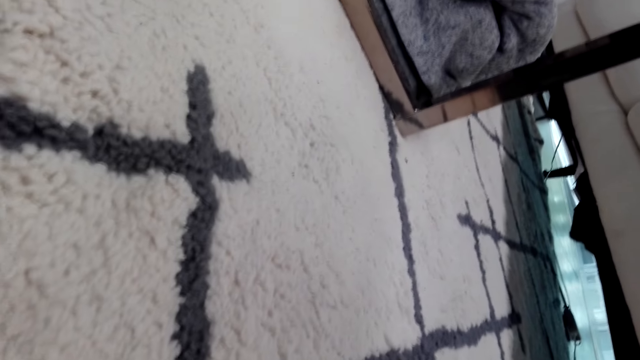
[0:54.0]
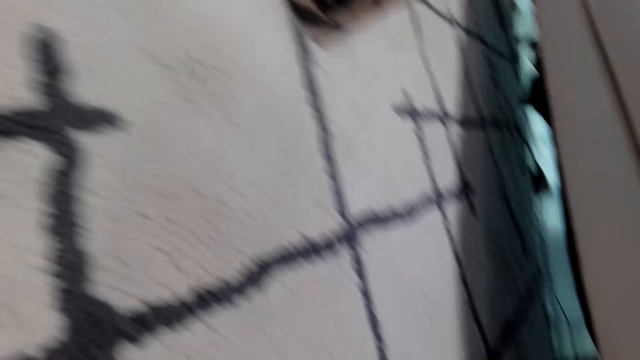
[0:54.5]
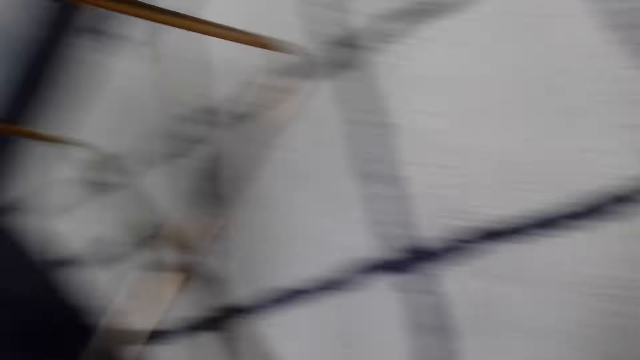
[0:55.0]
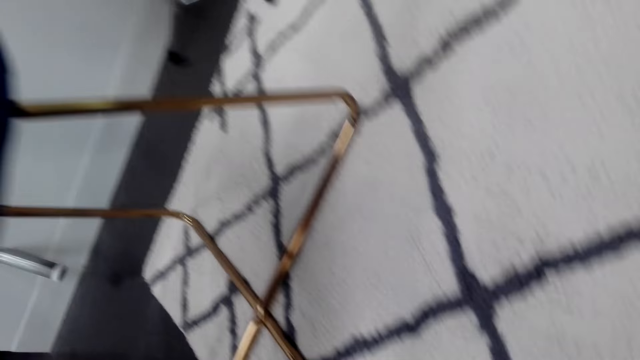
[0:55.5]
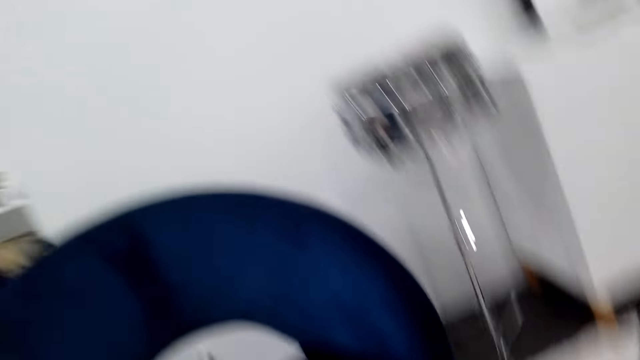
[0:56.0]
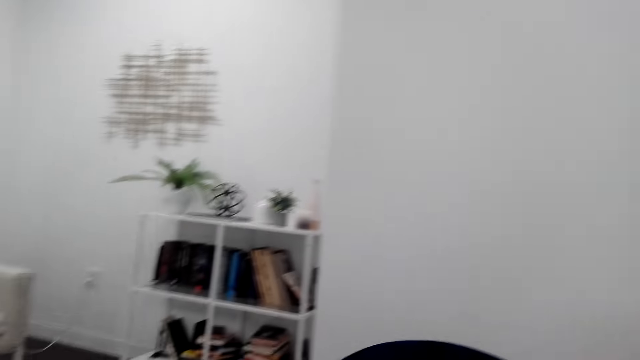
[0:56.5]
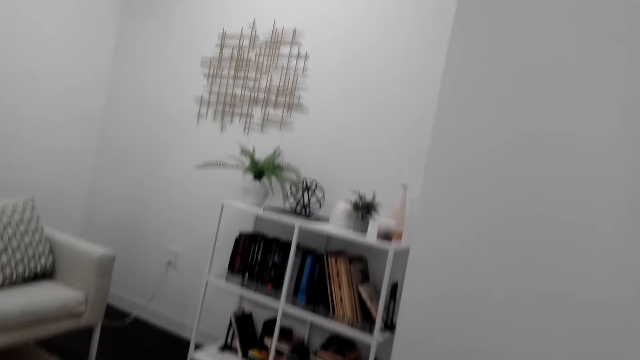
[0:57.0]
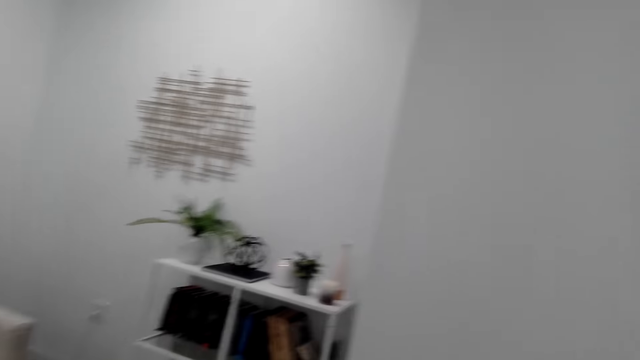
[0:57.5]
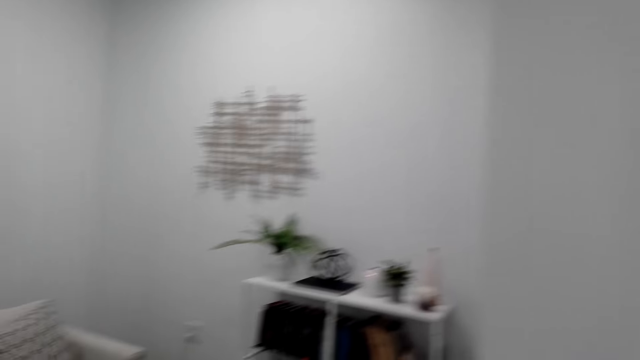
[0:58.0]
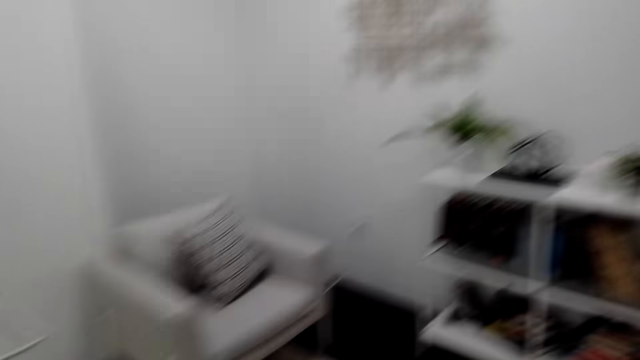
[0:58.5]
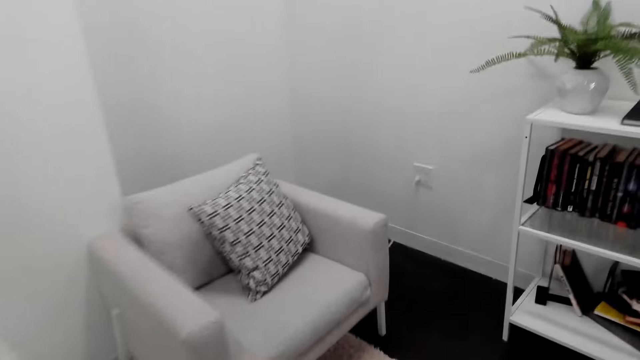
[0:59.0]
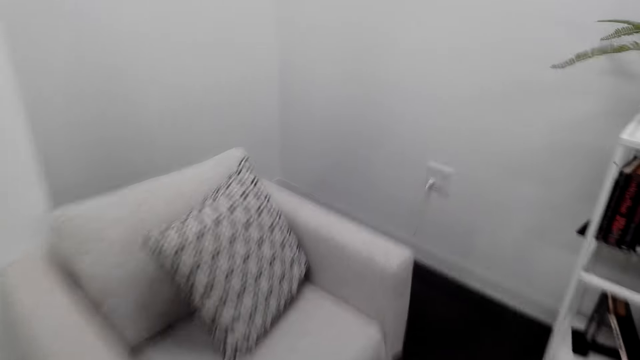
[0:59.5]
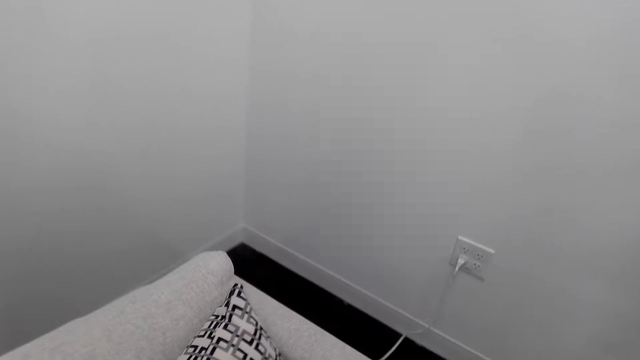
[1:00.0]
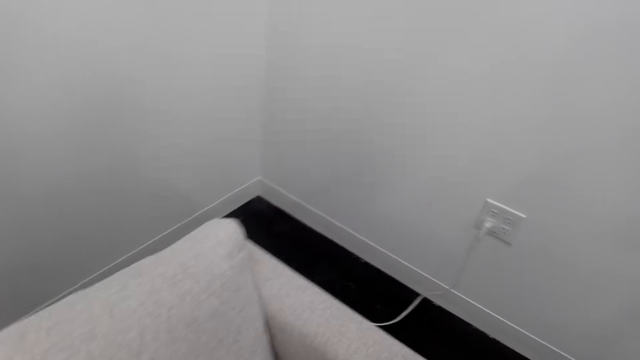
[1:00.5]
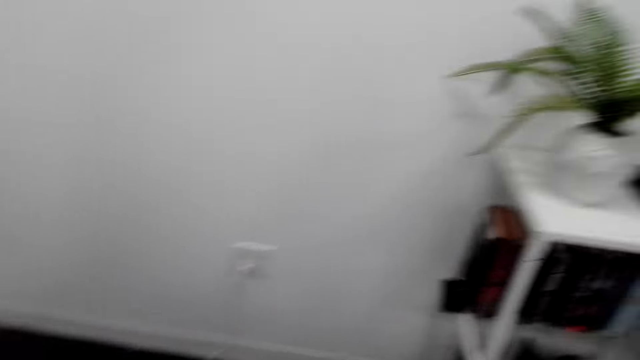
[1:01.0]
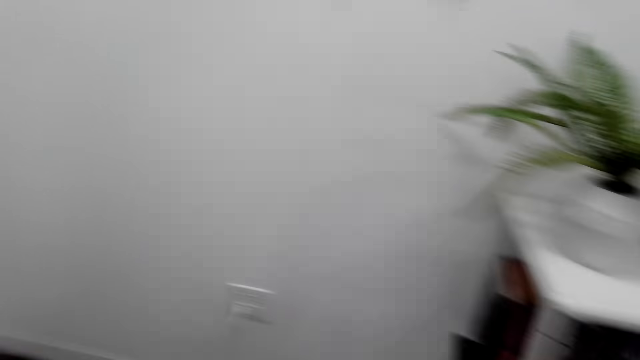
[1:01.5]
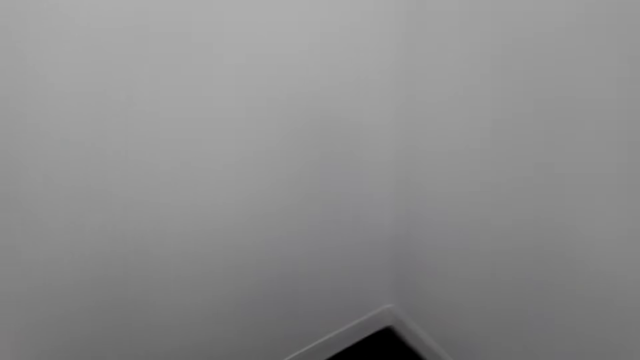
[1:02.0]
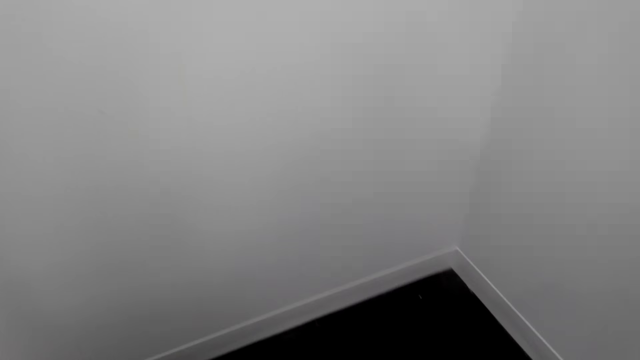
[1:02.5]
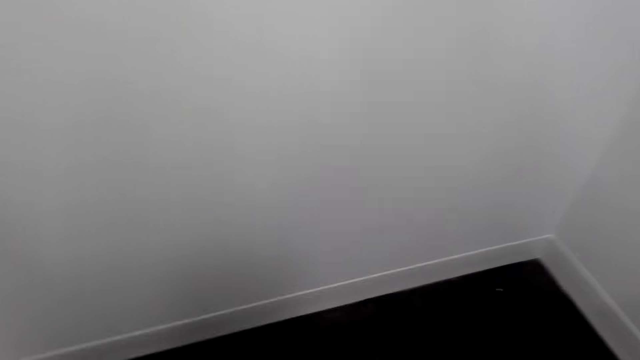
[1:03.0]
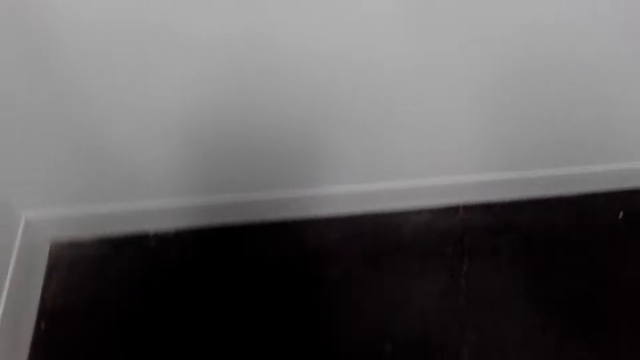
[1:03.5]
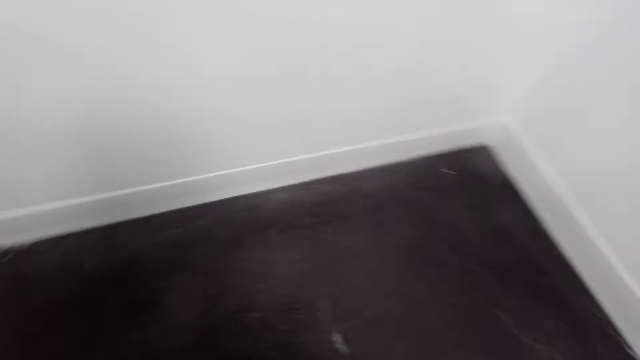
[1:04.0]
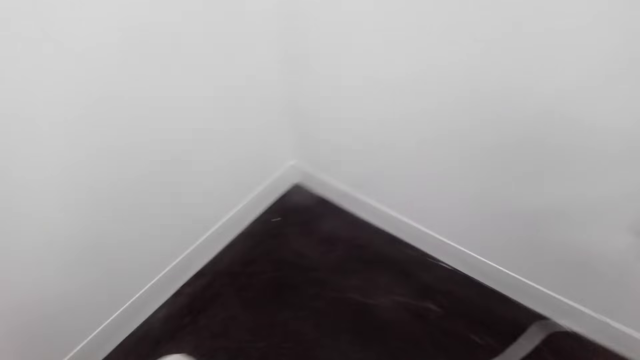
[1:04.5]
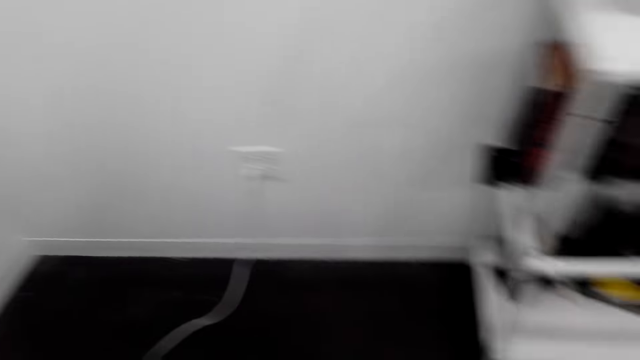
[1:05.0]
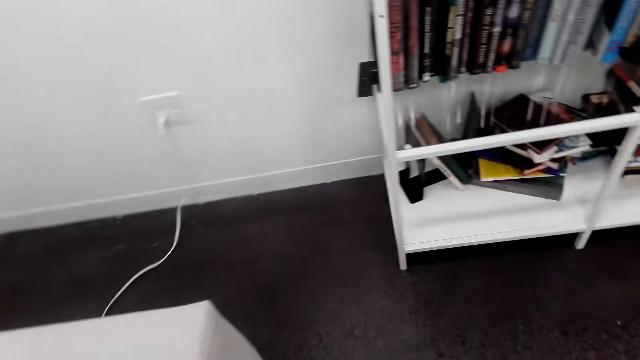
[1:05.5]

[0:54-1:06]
The camera wearer arranges the pillow.

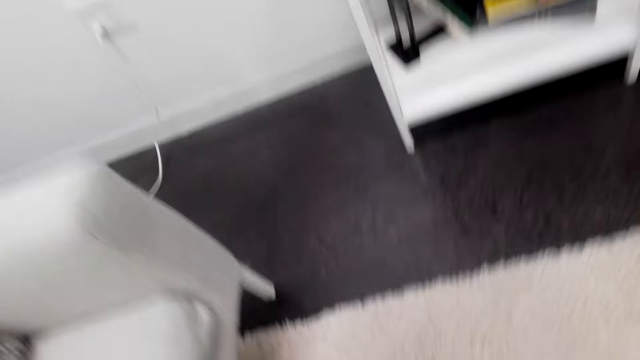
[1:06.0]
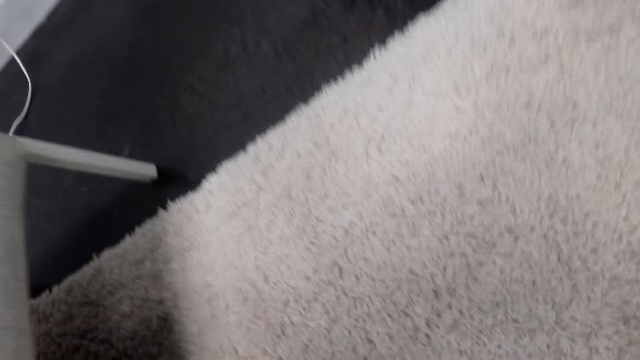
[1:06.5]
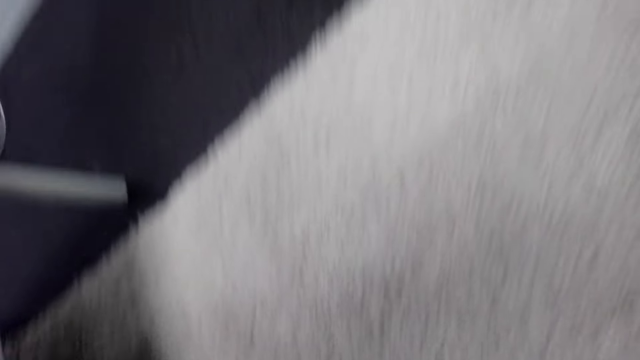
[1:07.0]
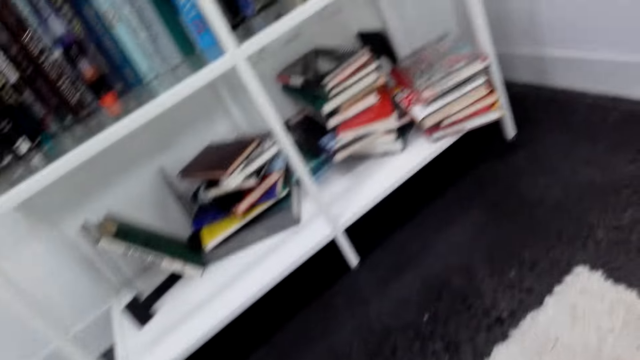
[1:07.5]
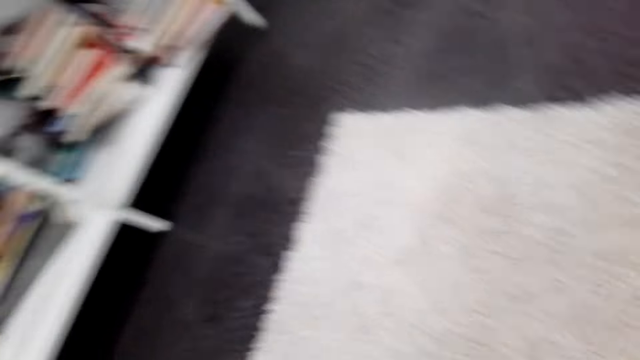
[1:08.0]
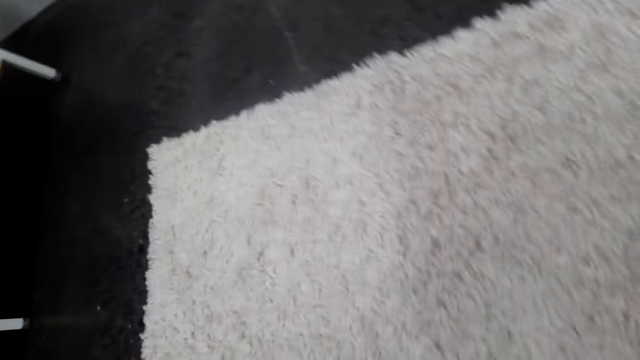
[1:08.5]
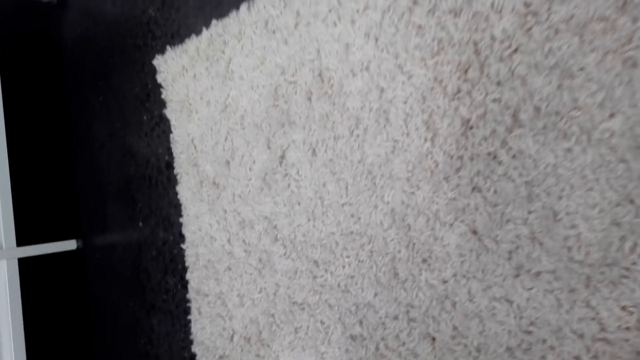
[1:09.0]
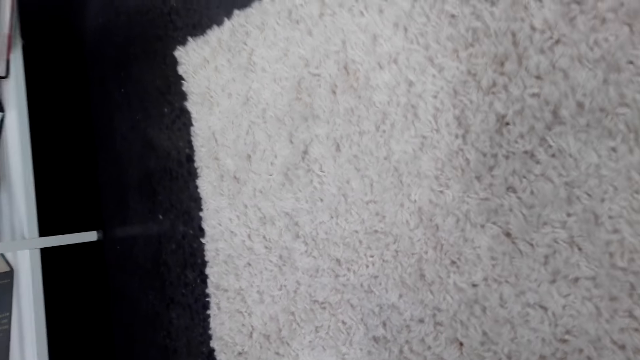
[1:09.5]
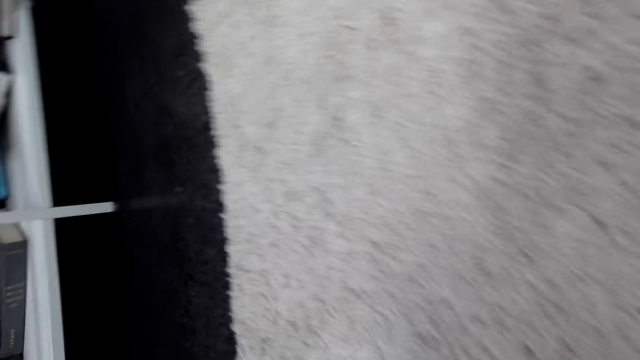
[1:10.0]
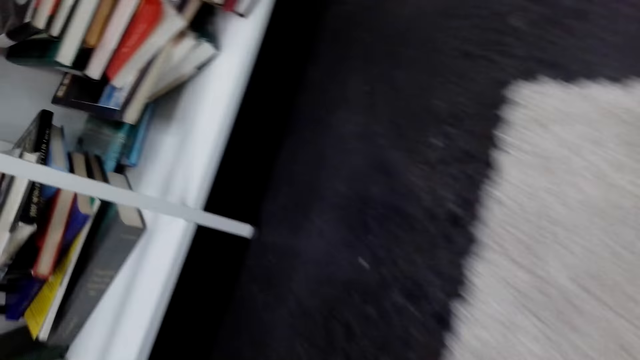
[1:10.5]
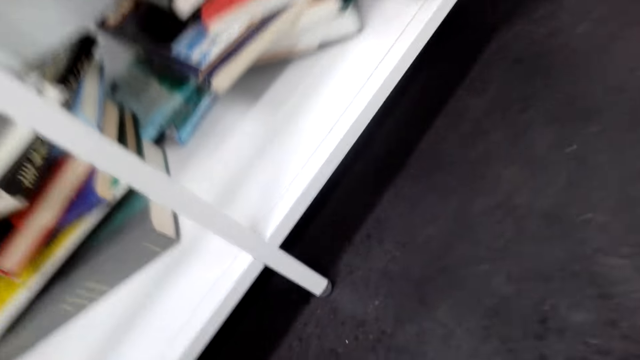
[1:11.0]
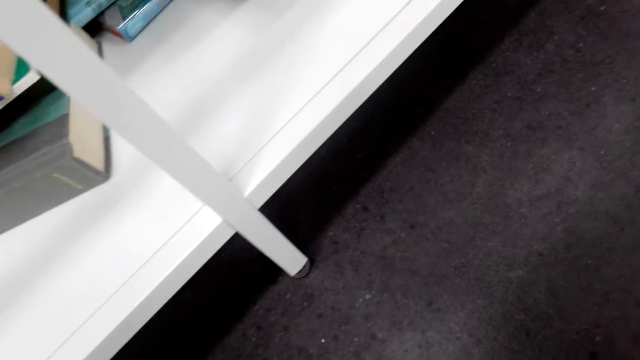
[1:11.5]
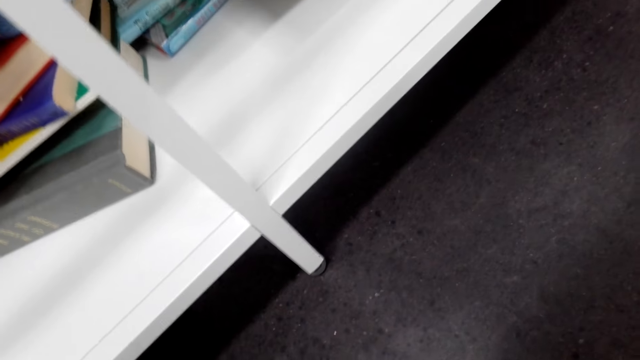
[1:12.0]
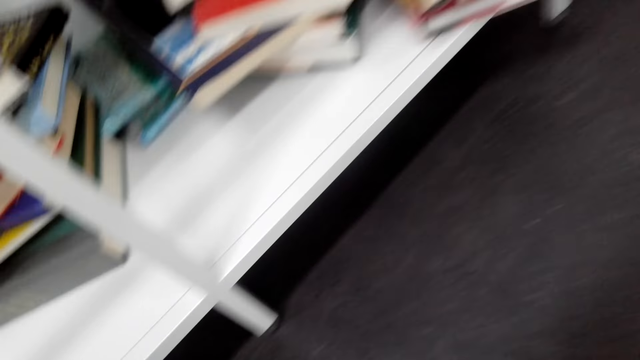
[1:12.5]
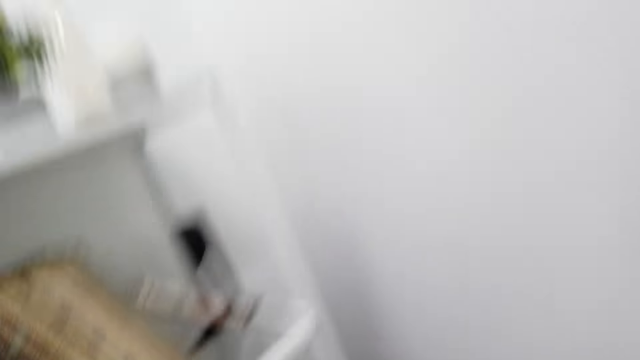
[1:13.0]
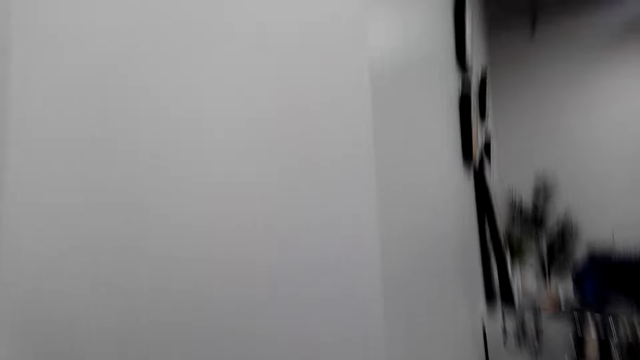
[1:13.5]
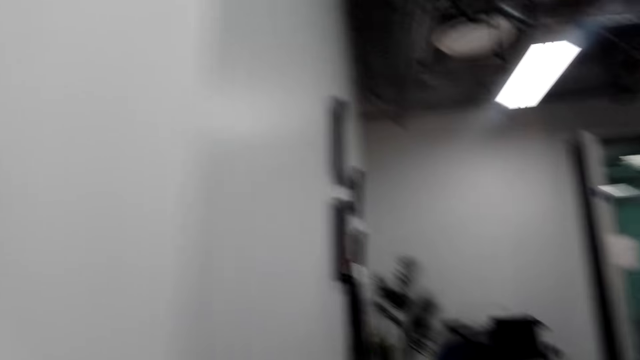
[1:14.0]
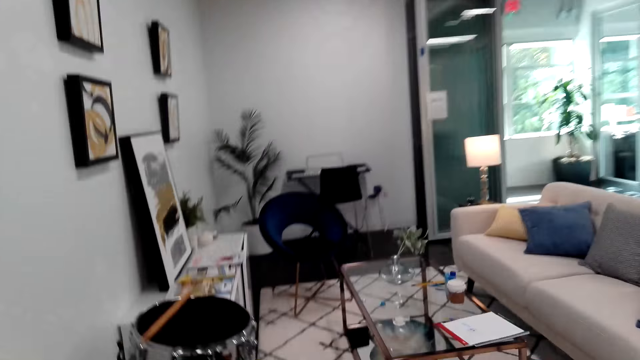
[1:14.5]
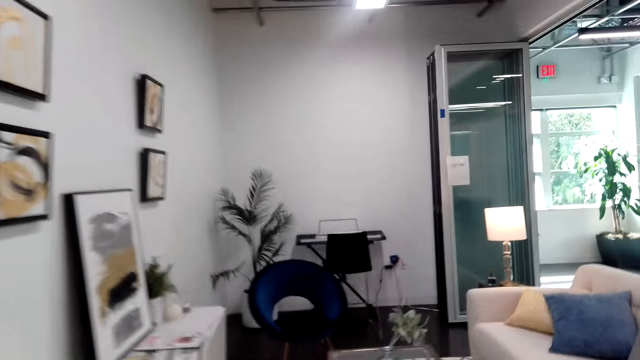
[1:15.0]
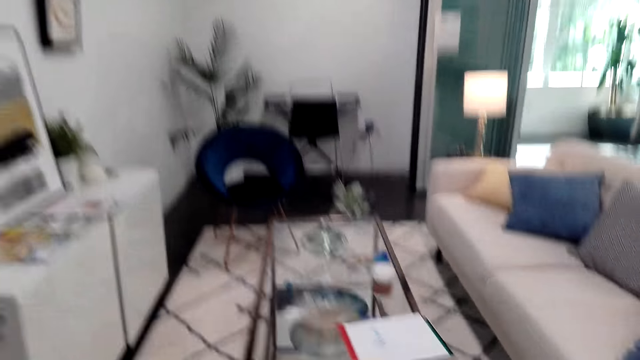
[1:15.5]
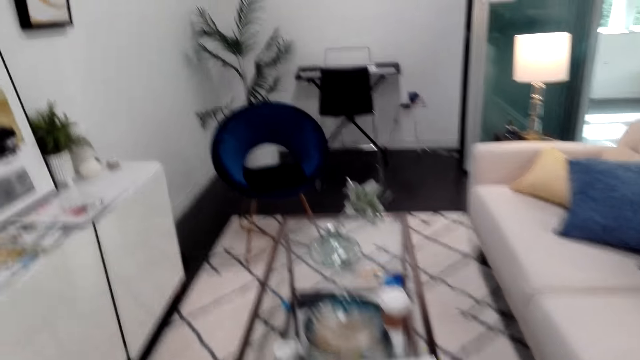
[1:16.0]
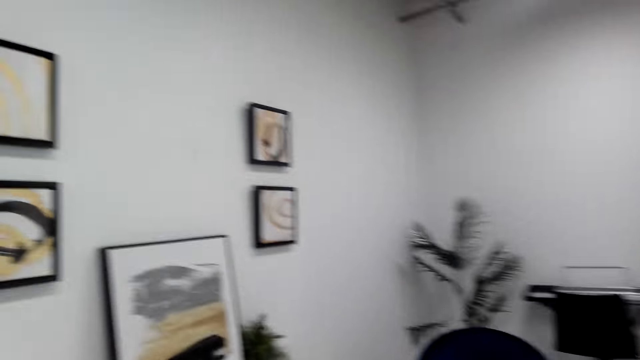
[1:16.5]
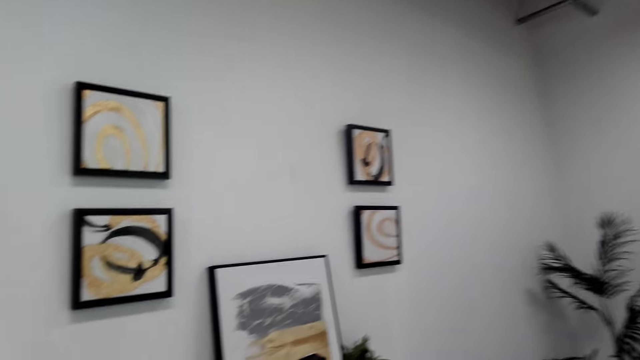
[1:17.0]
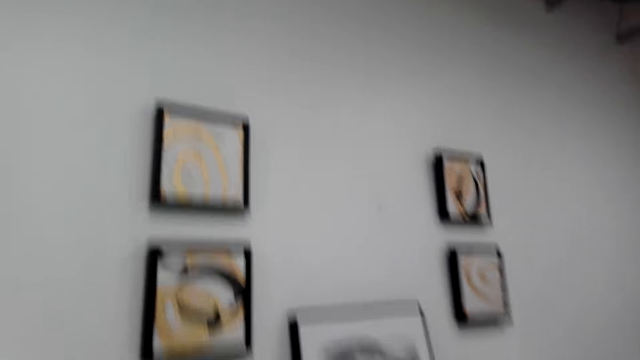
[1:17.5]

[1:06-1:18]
The camera wearer puts a hand down. They walk.
